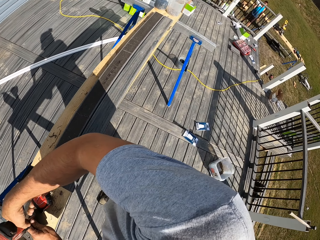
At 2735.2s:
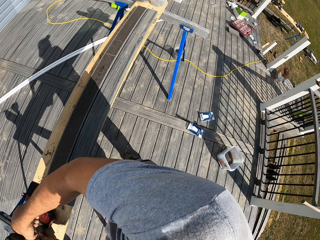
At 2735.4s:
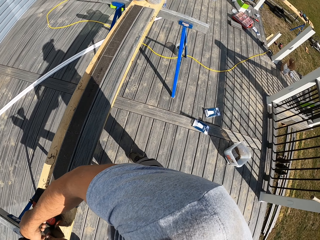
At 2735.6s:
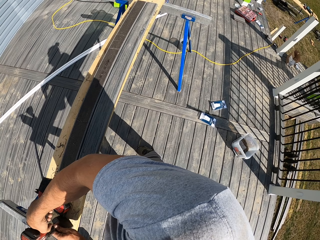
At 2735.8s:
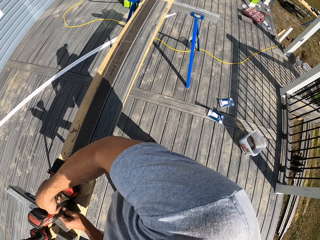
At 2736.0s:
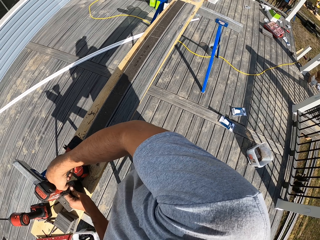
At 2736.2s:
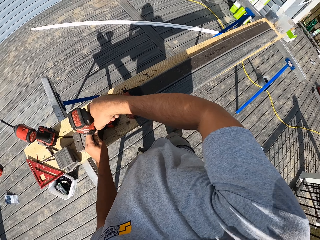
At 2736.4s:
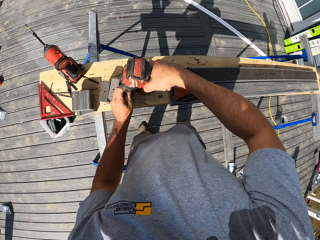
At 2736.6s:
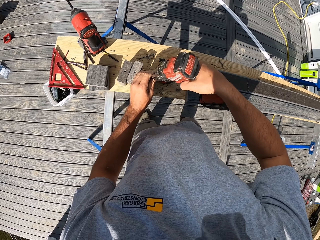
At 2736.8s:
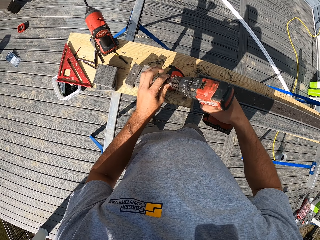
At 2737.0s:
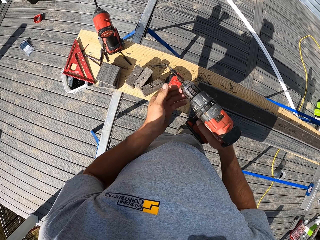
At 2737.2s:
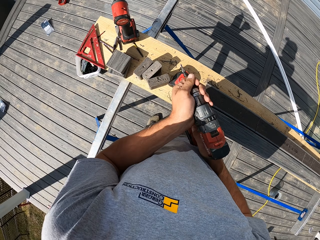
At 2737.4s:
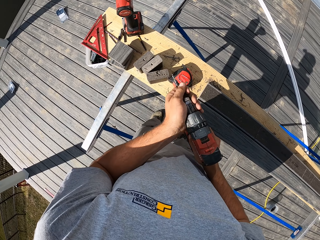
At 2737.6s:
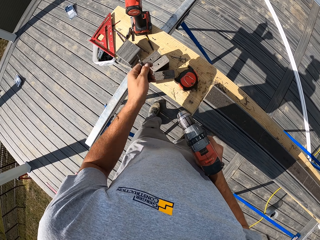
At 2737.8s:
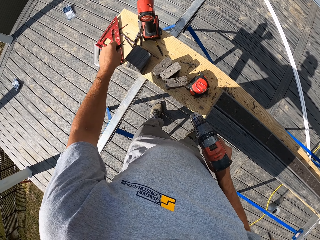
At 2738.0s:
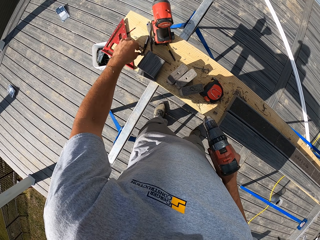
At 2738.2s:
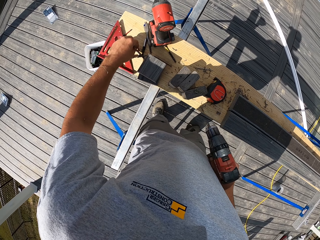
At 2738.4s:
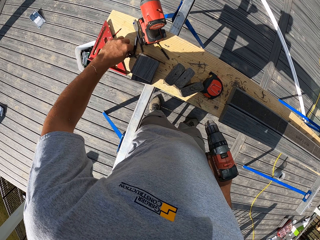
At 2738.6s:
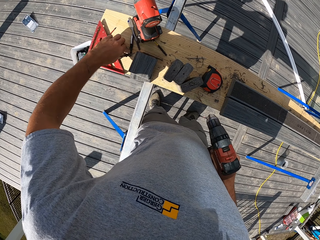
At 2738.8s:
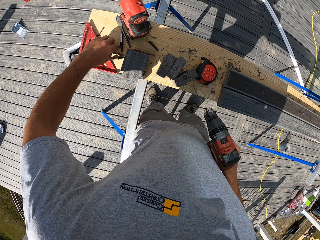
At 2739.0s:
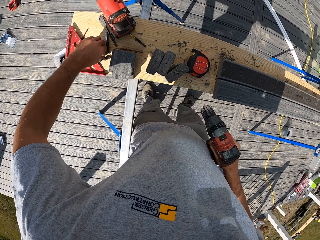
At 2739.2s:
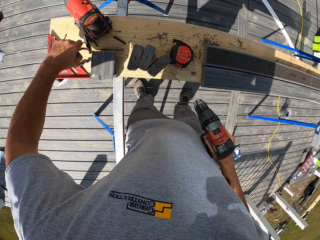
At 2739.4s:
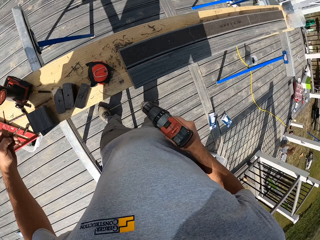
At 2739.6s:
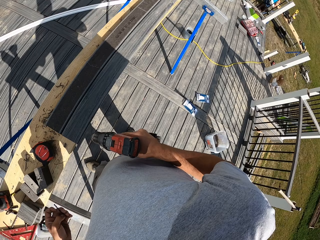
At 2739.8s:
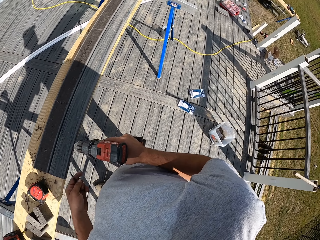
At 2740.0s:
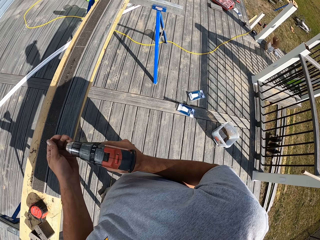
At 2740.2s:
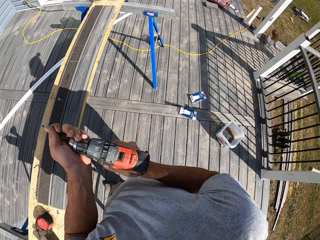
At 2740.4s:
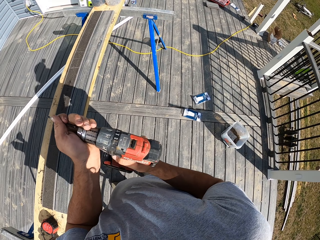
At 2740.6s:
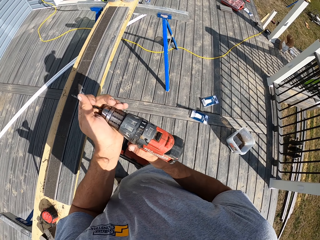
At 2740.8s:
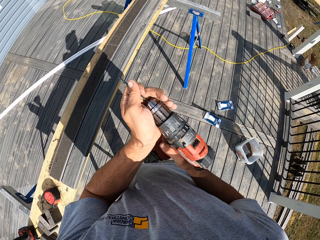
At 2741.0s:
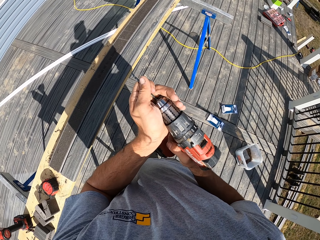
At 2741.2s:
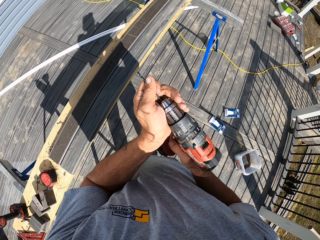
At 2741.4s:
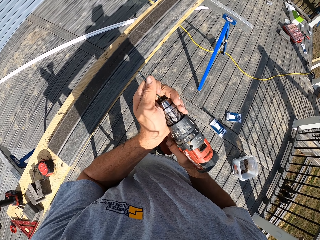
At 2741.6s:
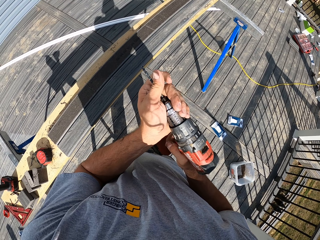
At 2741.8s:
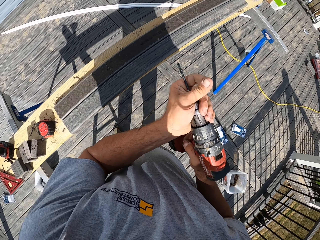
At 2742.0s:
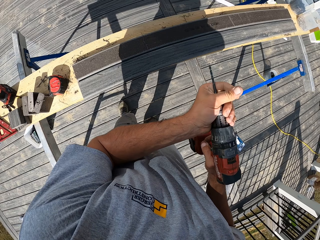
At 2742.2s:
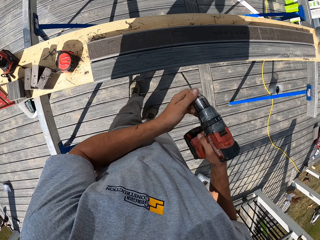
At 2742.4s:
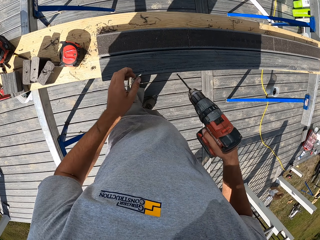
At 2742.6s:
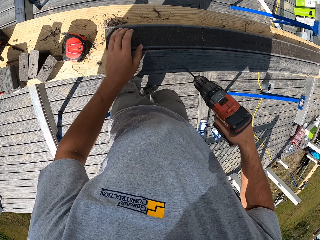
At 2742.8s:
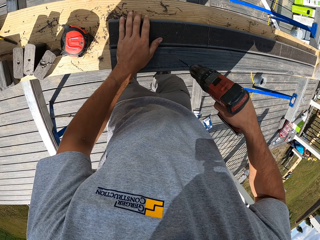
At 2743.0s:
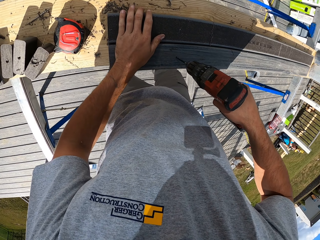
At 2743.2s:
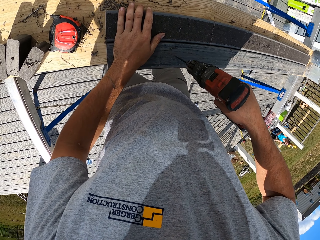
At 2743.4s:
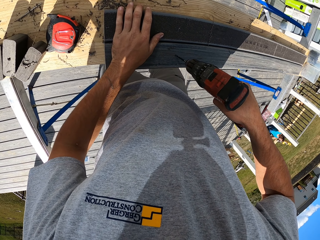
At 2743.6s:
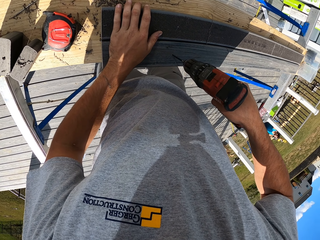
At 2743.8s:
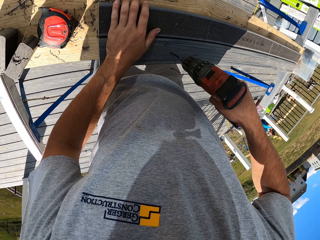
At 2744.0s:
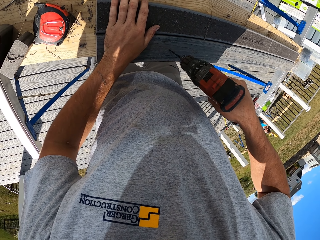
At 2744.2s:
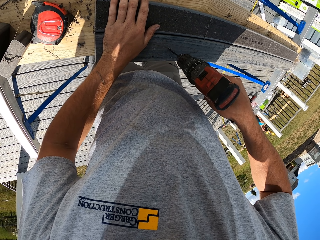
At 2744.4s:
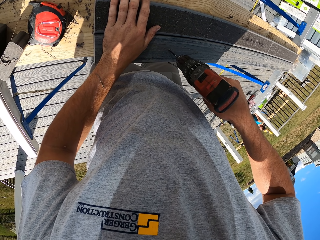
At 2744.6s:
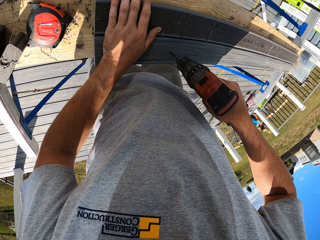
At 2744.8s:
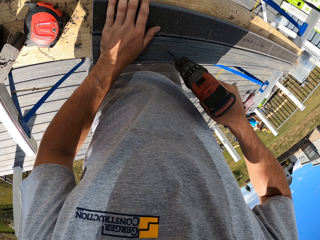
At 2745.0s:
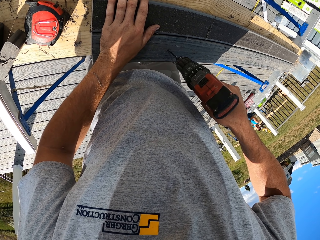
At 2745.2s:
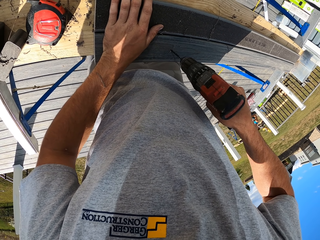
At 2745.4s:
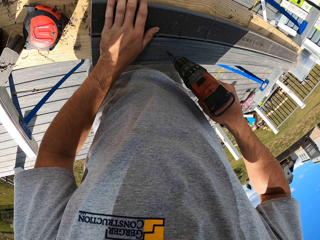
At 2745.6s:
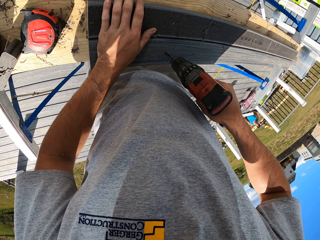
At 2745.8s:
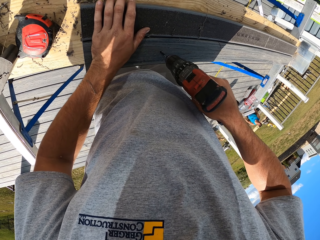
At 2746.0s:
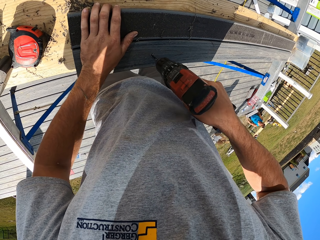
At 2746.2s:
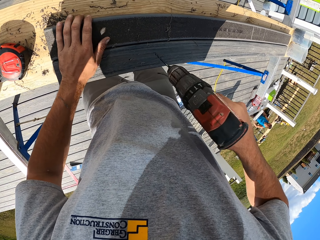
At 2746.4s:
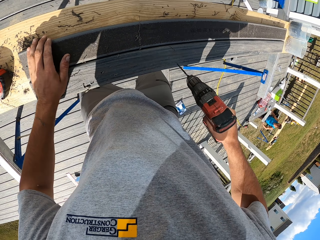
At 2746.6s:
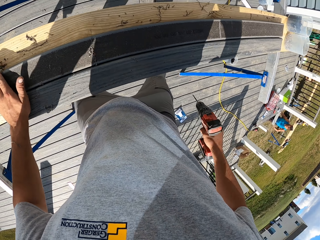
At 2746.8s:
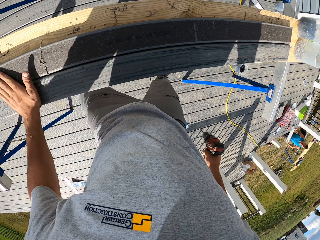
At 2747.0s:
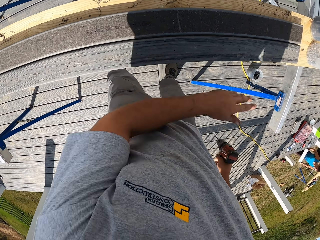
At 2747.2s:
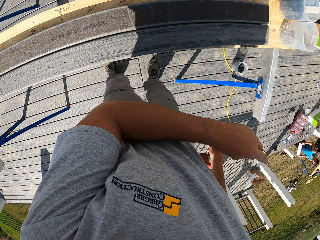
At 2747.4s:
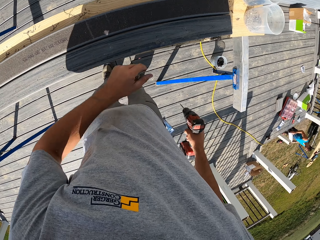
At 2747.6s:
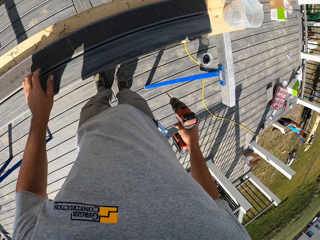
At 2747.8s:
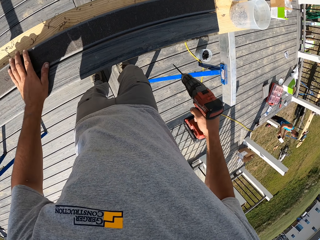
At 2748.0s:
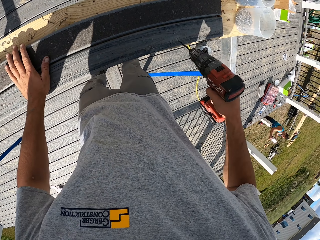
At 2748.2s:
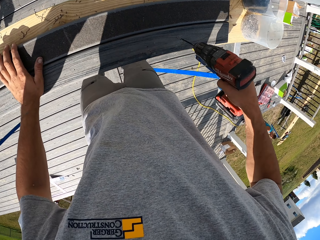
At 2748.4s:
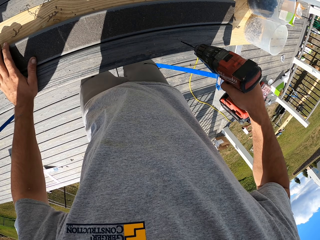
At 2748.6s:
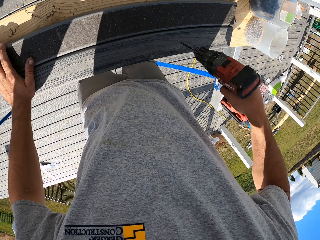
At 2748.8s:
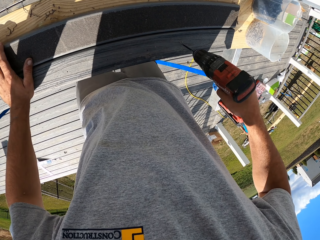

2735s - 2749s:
The camera wearer removes the drill bit from the driller. They put down the drill bit. They pick up a drill bit. They fix the drill bit into the drill bit machine. They drill the wood.

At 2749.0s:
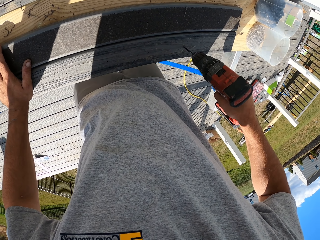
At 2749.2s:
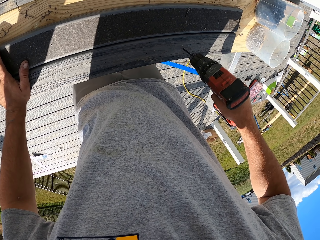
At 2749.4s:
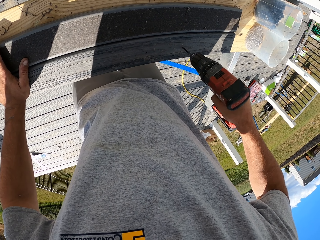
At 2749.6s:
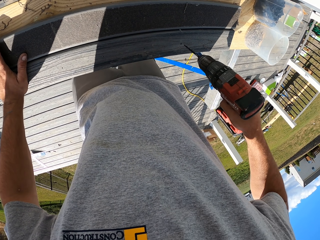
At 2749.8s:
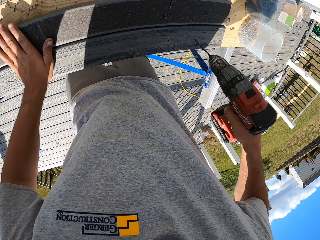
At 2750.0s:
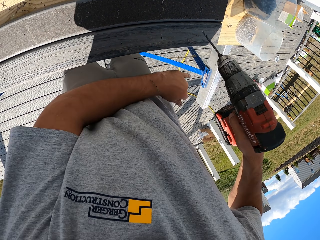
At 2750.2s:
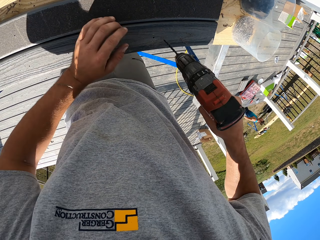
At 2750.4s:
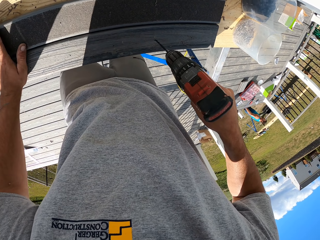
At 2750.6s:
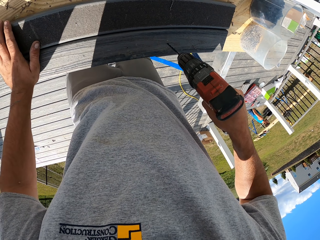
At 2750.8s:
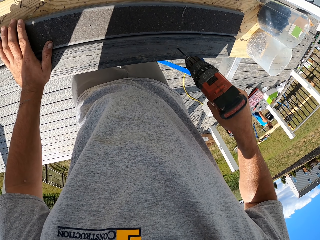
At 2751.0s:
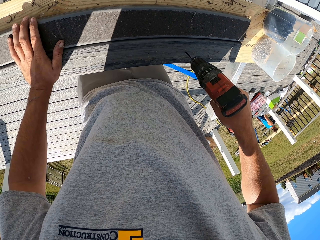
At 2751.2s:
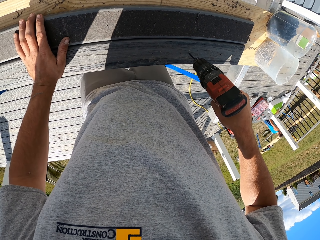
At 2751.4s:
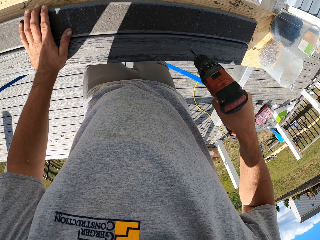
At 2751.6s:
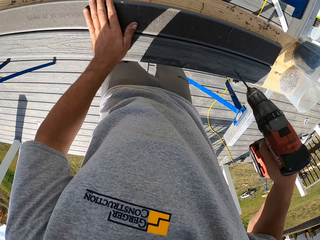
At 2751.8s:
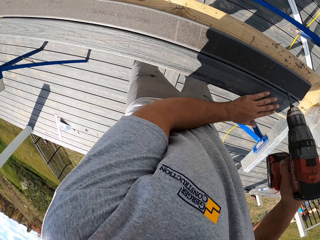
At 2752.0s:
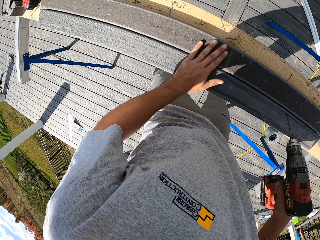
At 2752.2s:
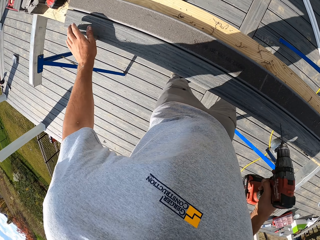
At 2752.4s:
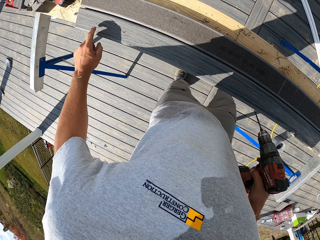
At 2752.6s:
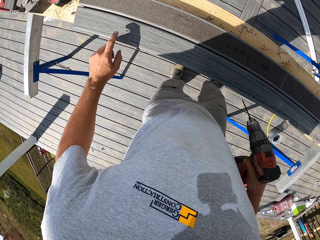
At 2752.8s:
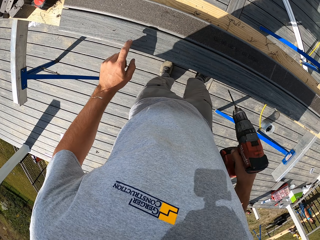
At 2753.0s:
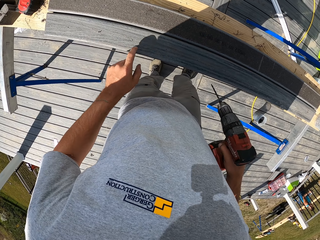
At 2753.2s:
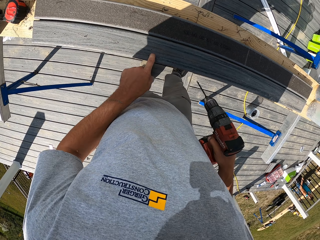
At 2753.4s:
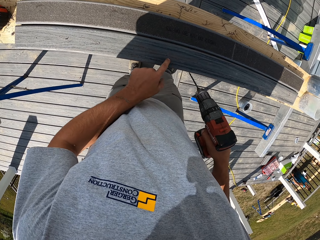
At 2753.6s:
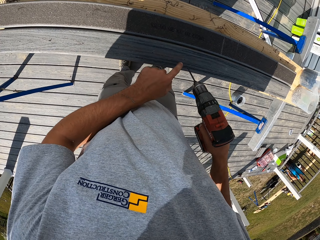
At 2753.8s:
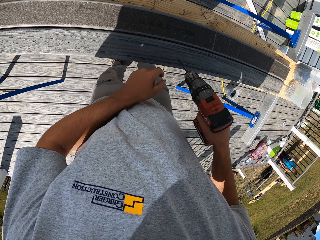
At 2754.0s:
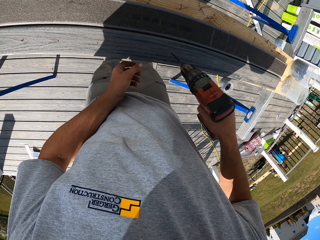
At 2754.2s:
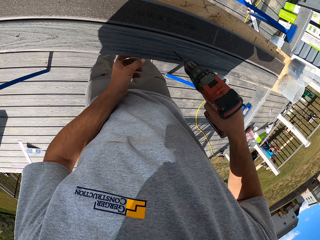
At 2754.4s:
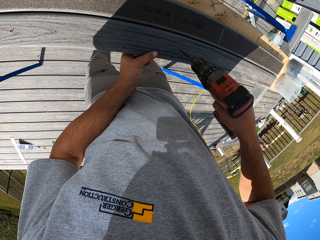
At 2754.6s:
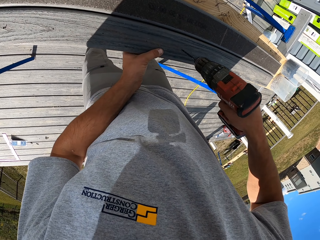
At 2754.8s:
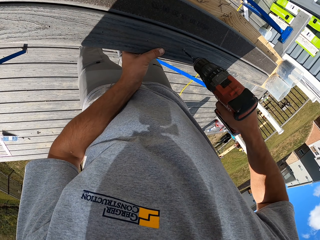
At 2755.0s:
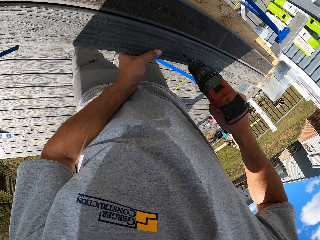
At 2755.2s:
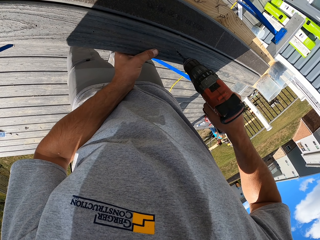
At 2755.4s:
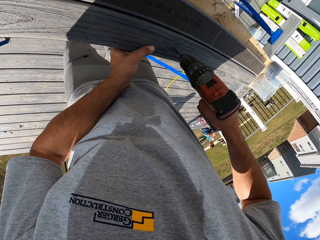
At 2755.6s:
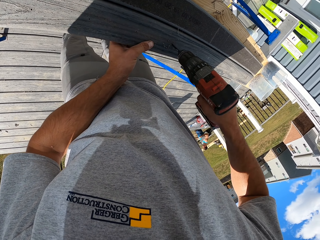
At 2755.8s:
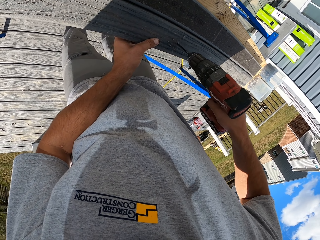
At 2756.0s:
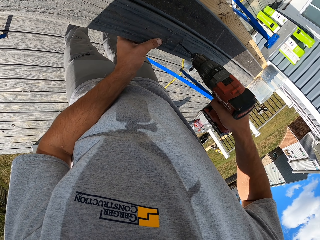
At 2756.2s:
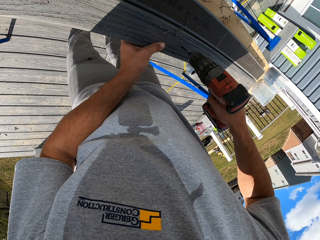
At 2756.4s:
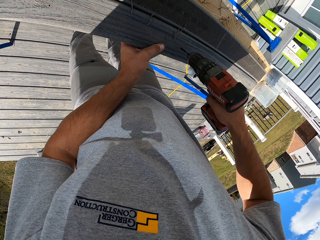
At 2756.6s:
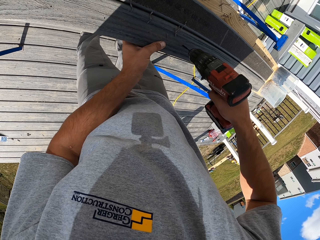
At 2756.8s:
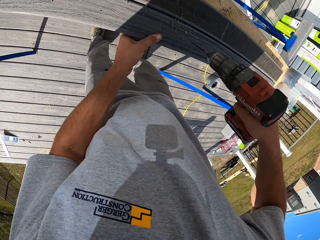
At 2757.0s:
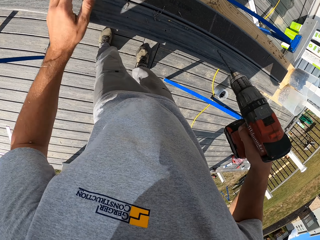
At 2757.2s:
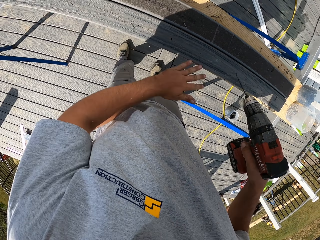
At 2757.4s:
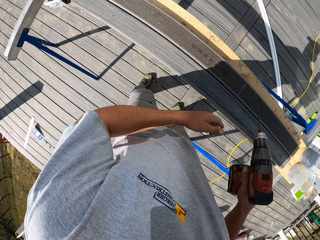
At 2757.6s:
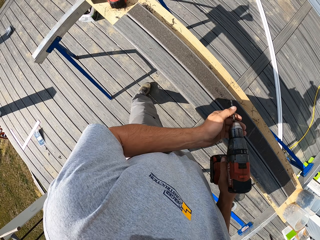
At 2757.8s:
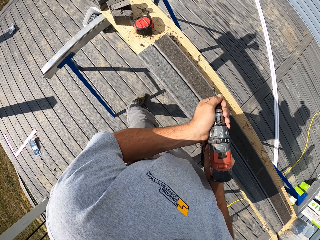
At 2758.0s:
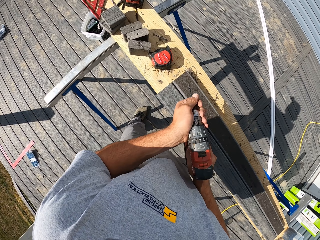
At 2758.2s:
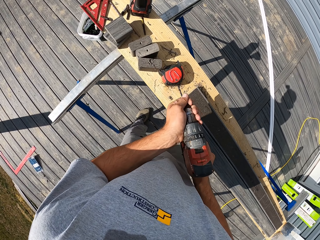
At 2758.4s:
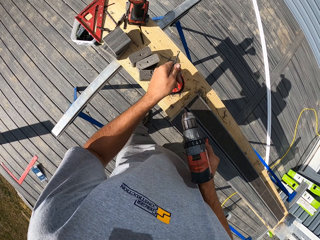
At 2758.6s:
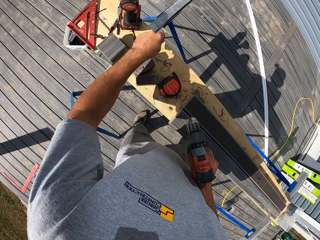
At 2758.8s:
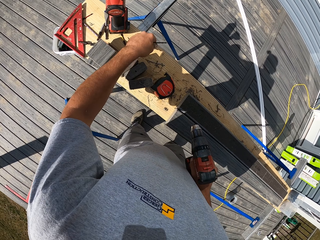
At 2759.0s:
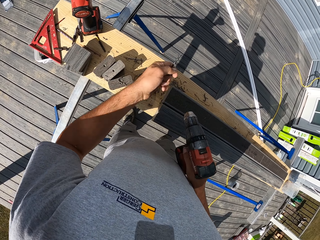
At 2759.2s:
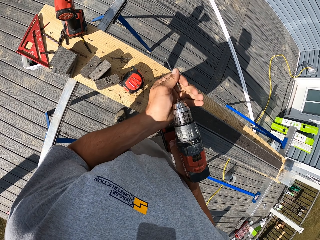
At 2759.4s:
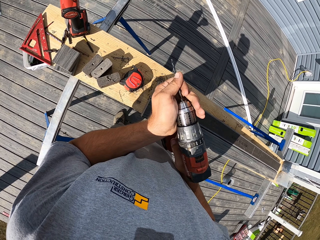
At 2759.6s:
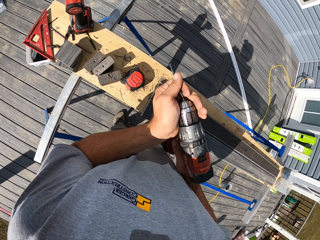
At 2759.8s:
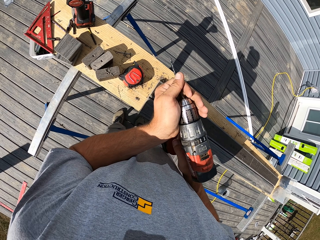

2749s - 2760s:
The camera wearer removes the drill bit from the driller. They fix the drill bit into the drill bit machine.
